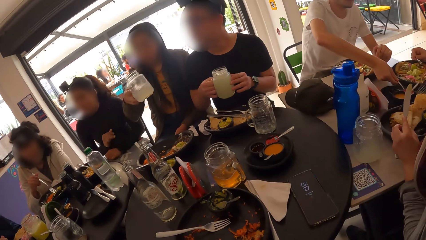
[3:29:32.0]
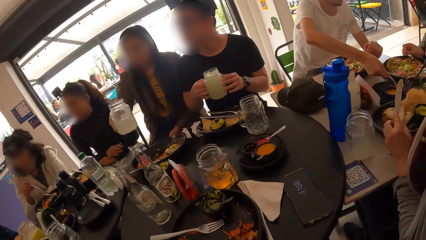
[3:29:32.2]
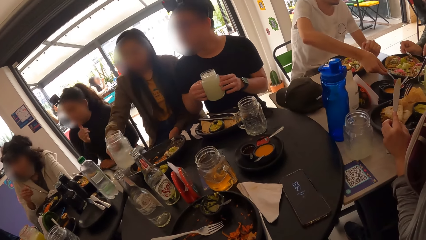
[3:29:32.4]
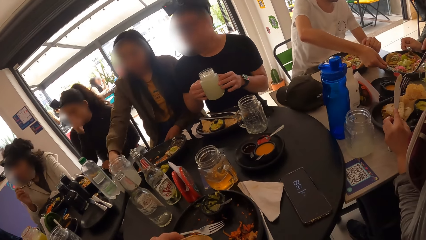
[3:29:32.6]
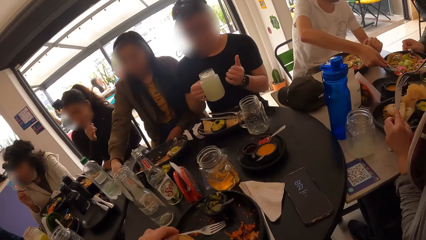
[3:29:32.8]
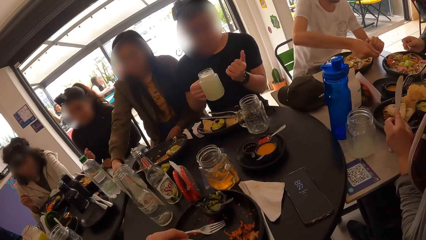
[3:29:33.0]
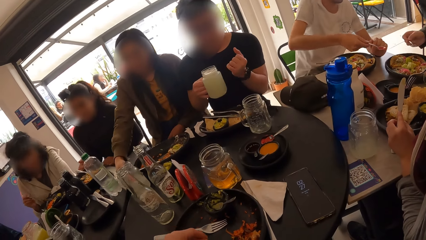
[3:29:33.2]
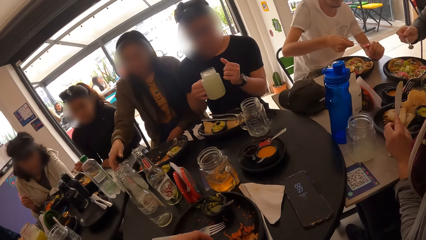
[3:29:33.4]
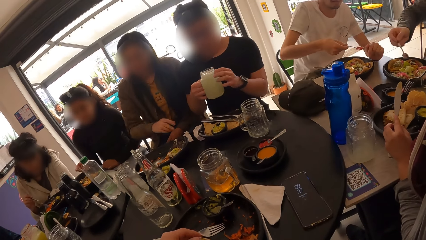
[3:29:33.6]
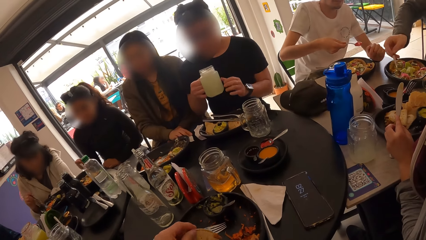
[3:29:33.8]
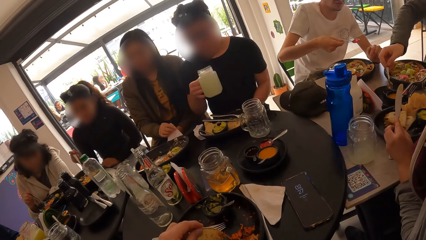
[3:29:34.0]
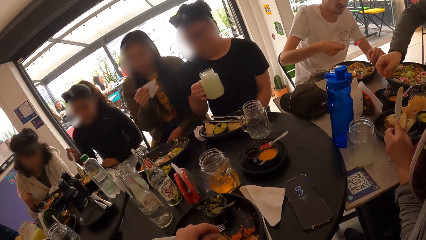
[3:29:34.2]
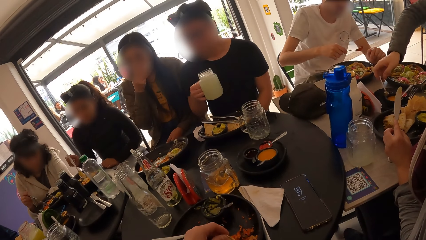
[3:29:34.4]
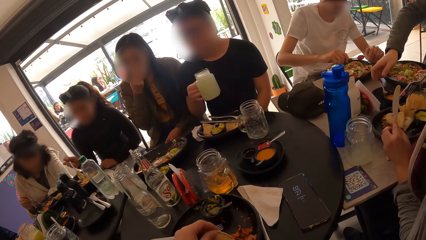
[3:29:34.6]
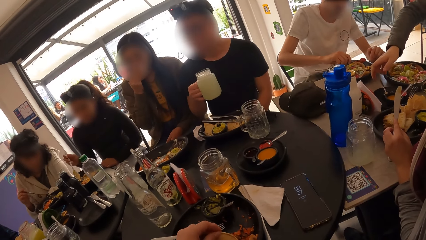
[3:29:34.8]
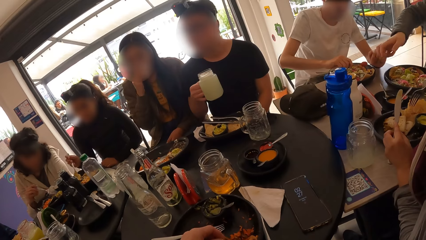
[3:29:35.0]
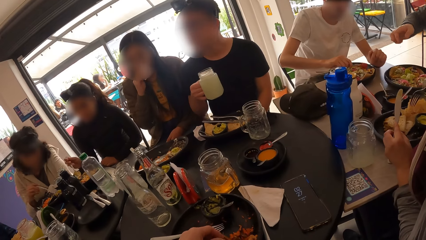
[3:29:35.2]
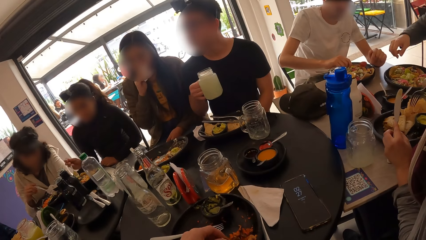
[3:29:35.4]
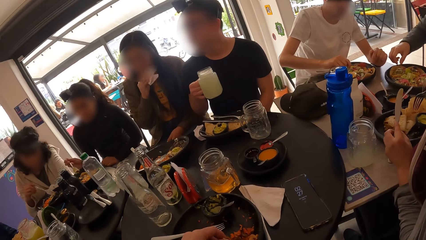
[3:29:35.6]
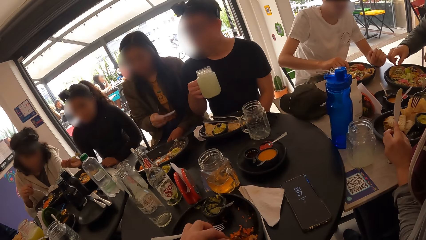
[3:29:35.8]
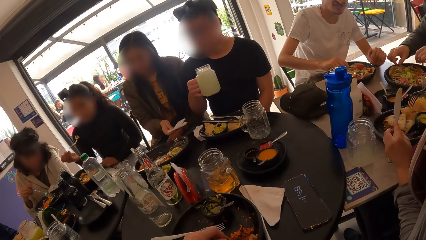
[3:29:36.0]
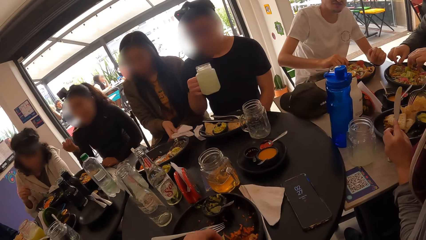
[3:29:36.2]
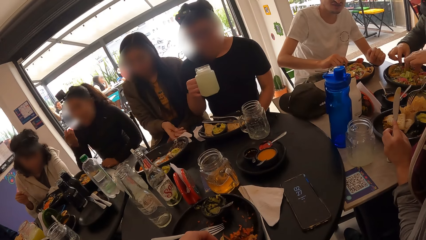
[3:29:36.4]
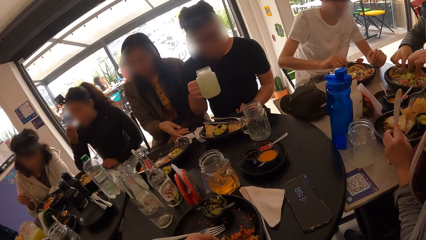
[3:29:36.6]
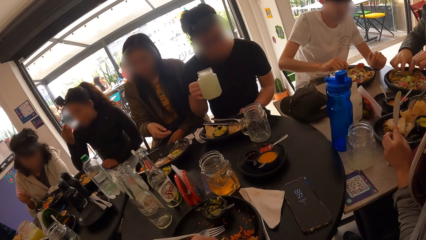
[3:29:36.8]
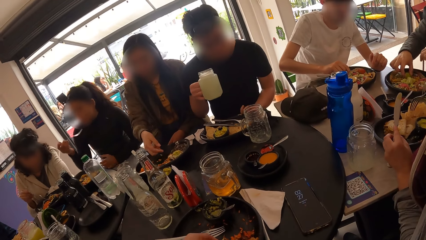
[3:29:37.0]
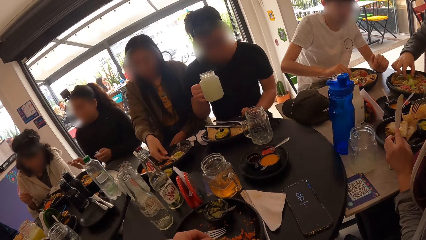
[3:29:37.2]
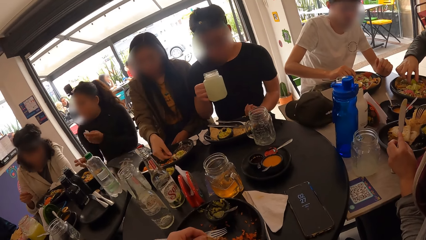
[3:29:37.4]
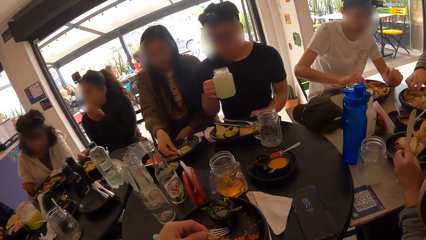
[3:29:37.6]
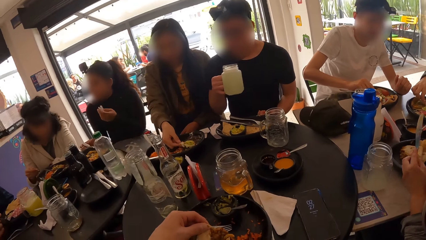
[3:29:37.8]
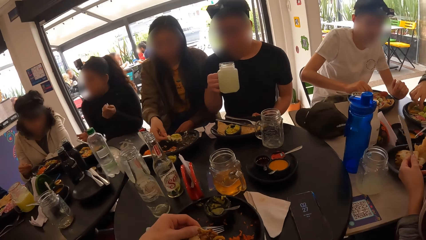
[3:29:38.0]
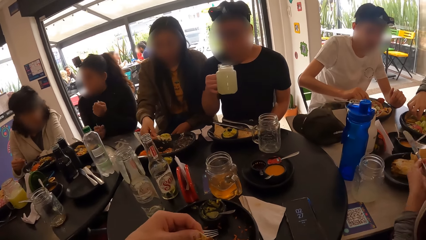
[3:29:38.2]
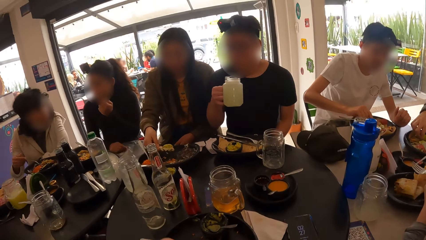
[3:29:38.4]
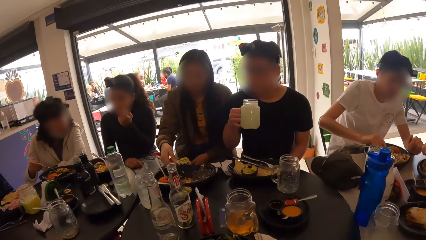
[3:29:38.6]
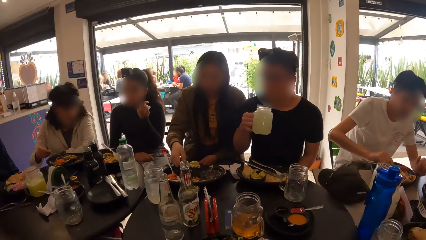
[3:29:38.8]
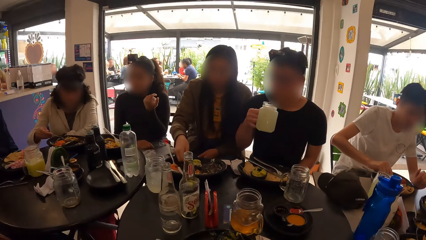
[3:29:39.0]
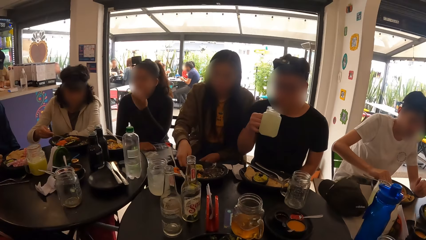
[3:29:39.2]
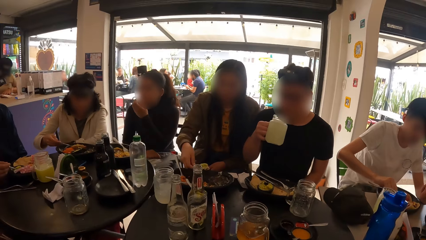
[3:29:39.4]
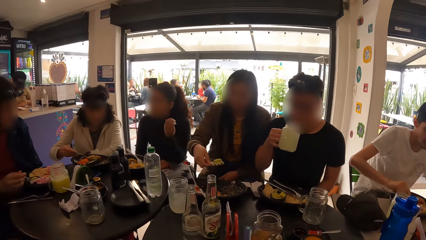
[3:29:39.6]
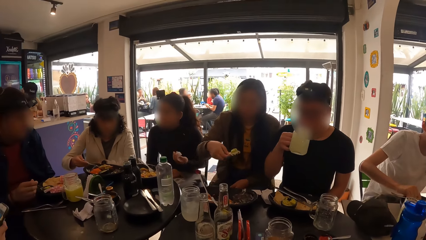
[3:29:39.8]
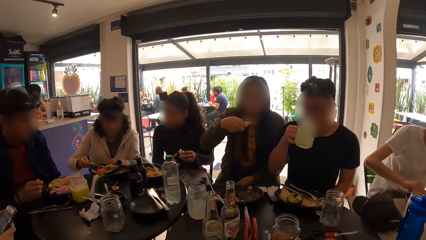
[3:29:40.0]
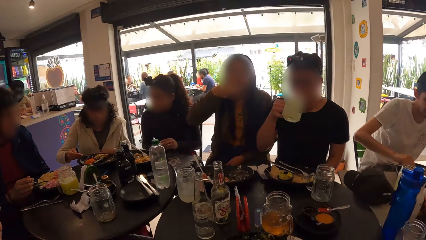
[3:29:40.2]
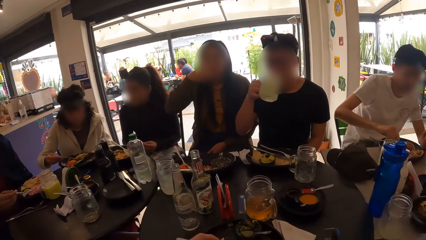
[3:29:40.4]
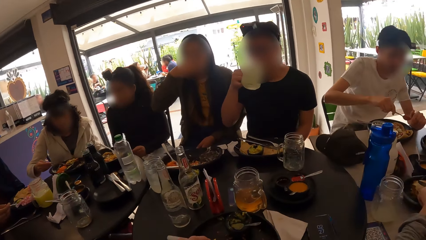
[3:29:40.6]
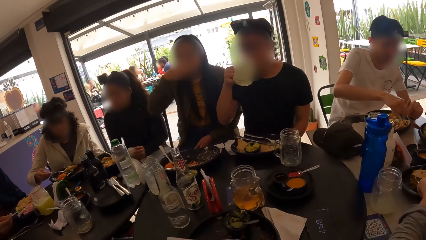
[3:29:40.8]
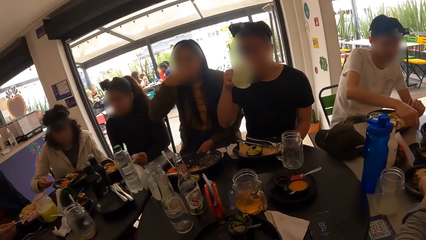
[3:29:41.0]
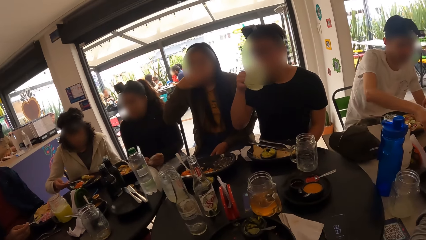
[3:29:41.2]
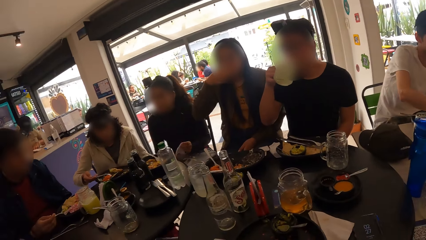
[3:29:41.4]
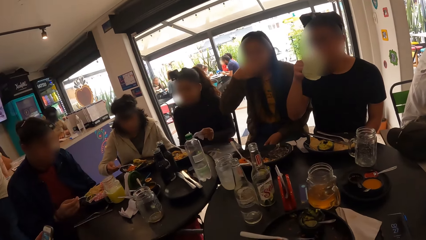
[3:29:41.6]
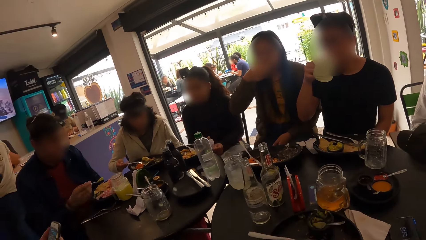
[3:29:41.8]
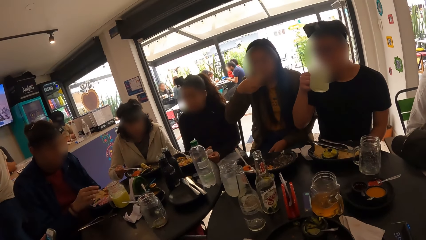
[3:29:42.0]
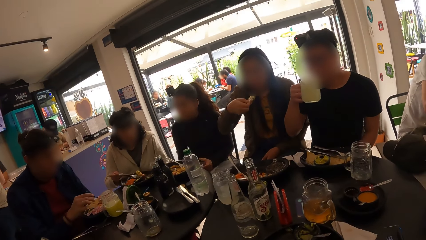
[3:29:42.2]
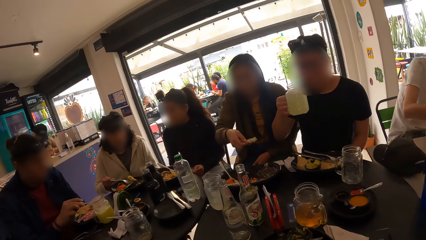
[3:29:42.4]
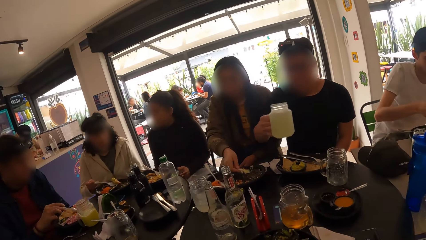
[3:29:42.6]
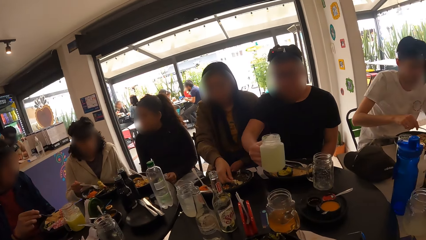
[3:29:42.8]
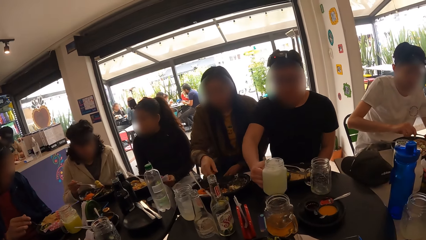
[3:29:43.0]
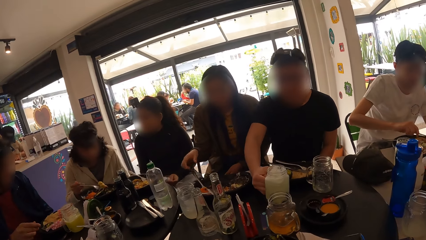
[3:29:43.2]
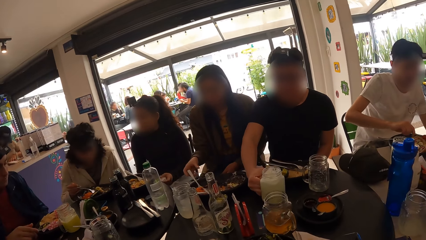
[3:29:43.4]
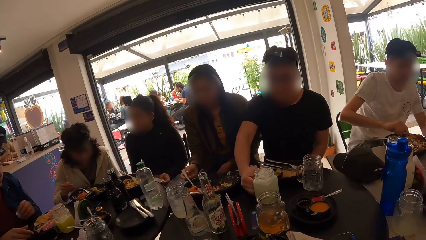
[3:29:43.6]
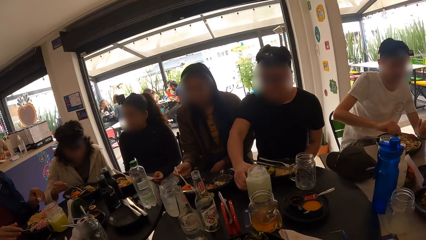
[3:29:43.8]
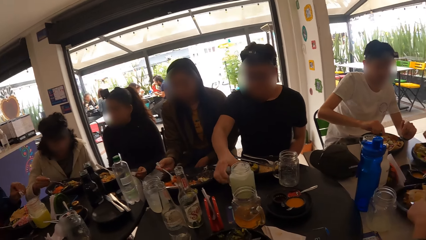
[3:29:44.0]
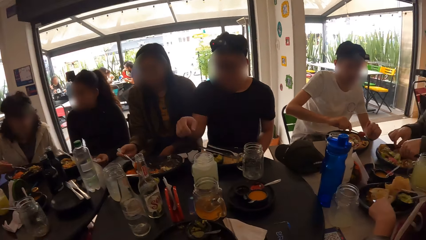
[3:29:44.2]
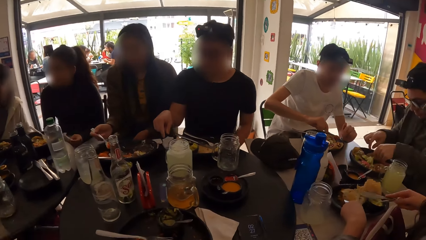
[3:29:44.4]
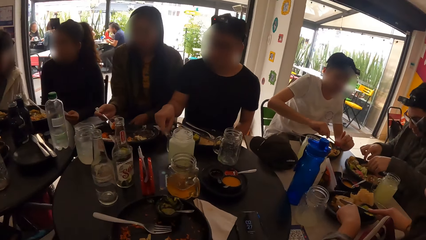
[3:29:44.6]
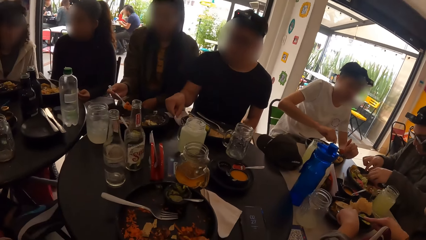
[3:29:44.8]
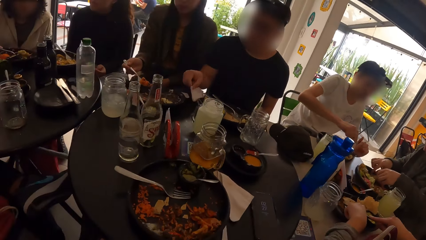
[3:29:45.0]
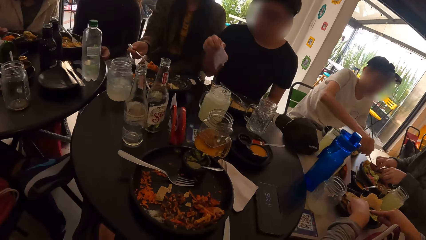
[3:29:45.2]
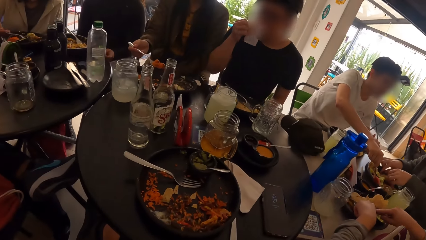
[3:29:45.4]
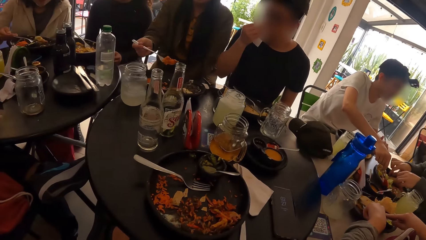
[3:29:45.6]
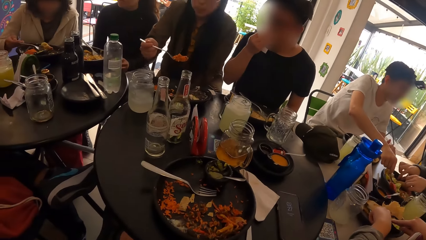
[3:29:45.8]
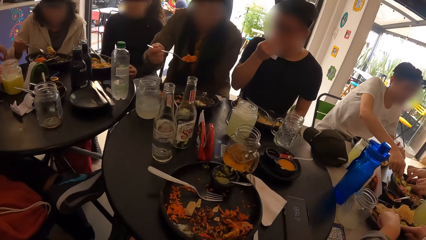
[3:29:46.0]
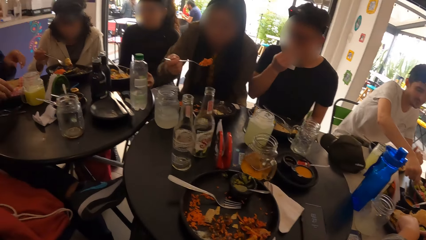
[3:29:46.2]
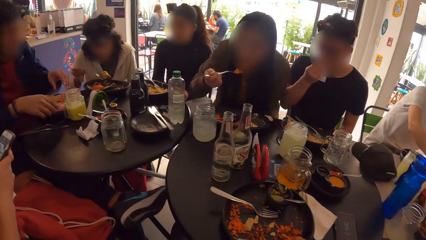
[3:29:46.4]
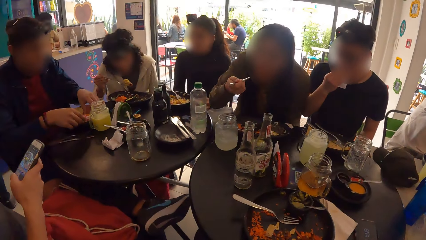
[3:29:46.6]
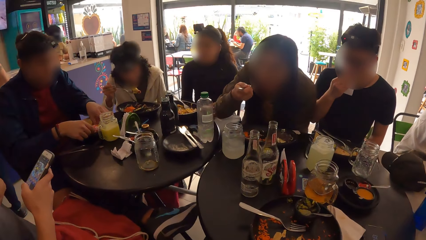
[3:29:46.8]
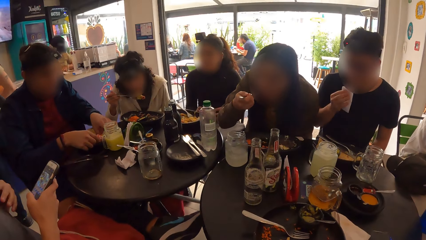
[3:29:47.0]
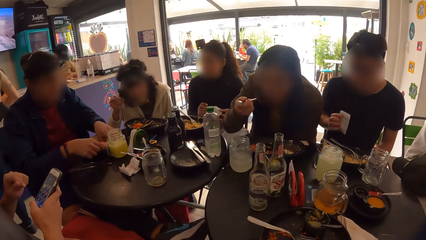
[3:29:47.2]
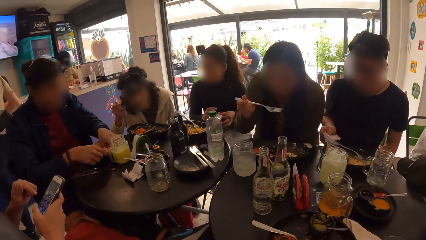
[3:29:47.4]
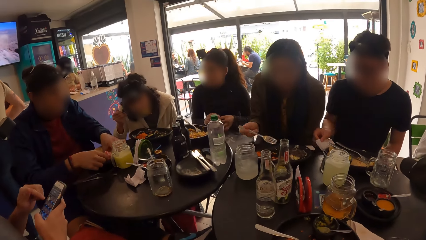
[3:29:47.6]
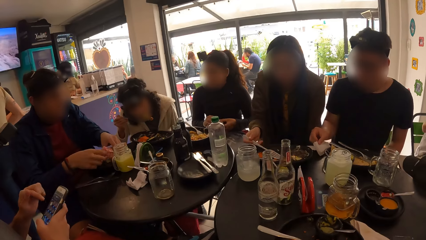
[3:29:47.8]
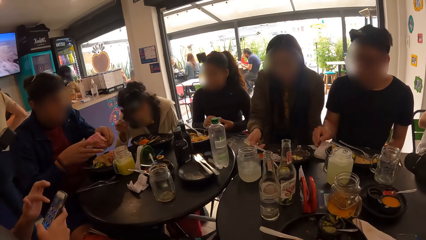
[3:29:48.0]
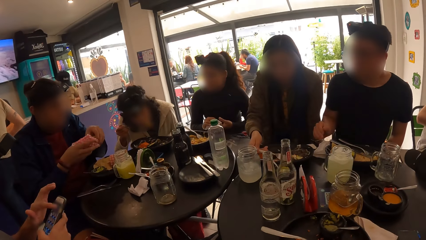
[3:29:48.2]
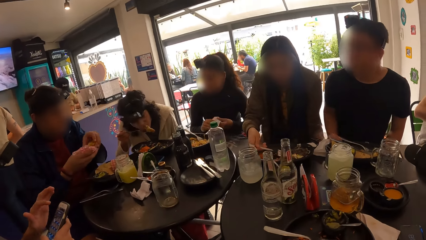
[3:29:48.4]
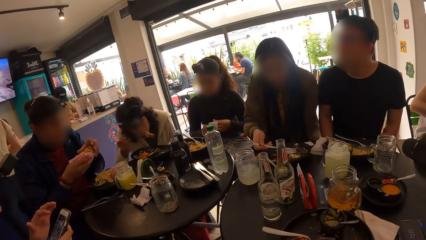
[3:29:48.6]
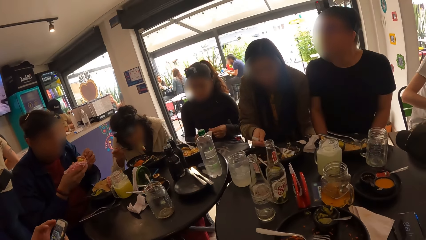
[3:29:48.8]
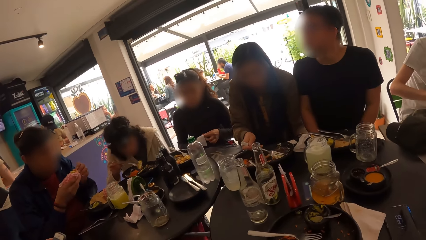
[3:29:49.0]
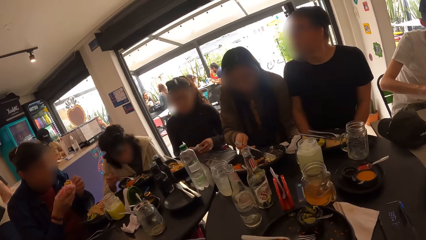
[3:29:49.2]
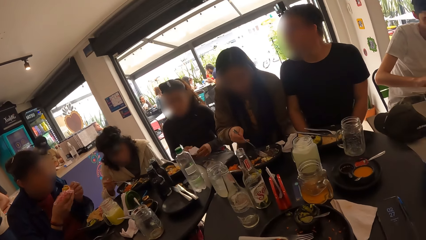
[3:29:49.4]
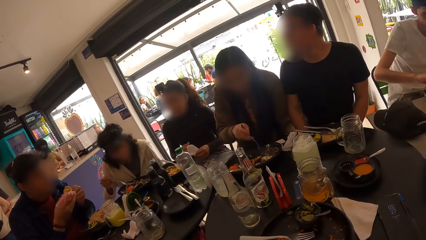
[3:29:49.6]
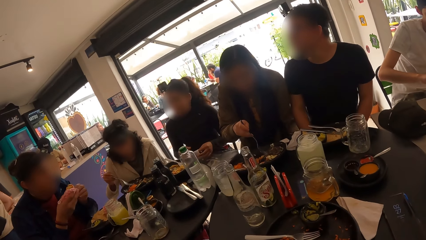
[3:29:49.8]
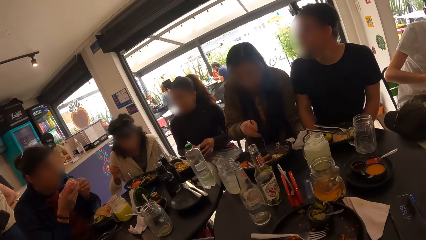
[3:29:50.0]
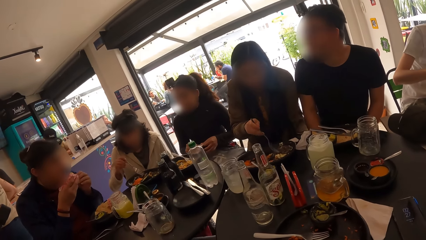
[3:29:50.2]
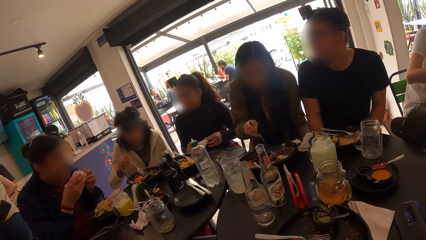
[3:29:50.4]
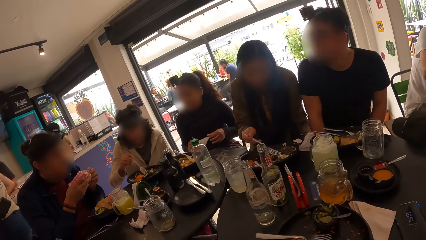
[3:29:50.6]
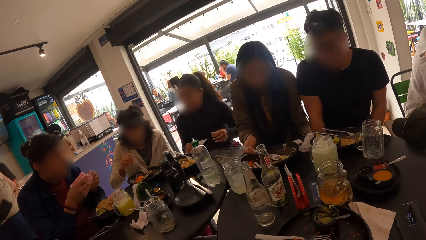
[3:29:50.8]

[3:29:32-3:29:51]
The woman drops the glass cup on the table with her right hand. The woman picks a serviette paper from the table with her right hand. The woman wipes her mouth with the serviette paper in her right hand. The woman drops the serviette paper on the table with her right hand. The woman eats cheese from the plate with her right hand. The man drinks from the glass cup in his right hand. The man drops the glass cup on the table with his right hand. The woman eats the meal from the plate with the fork in her right hand. The man picks the serviette paper from the table with his right hand. The man wipes his mouth with the serviette paper in his right hand. The man drops the serviette paper on the table with his right hand.
